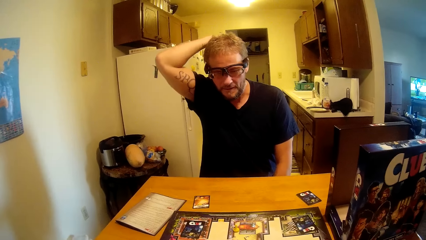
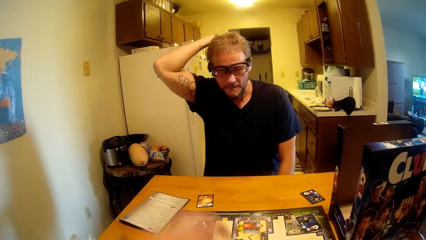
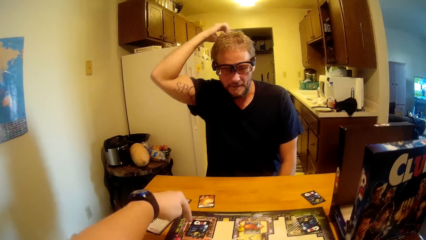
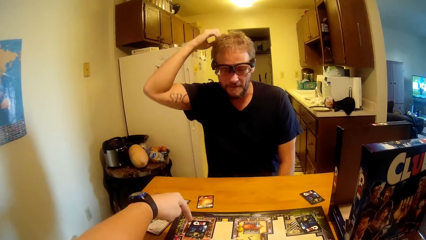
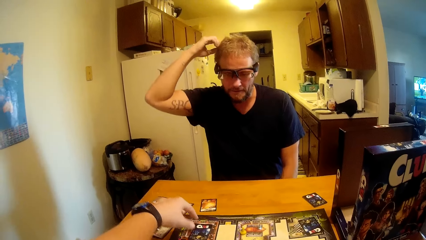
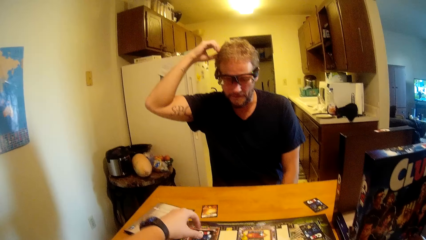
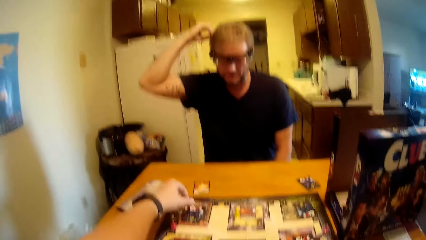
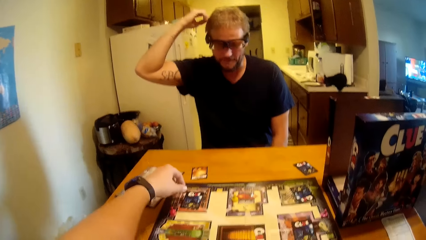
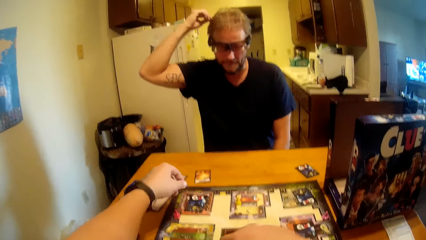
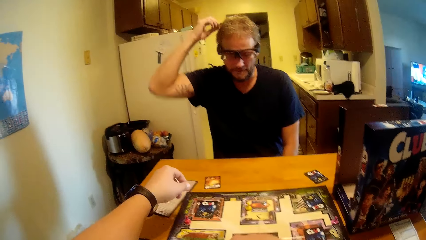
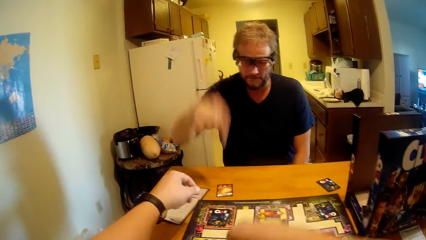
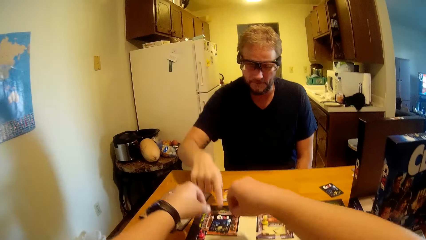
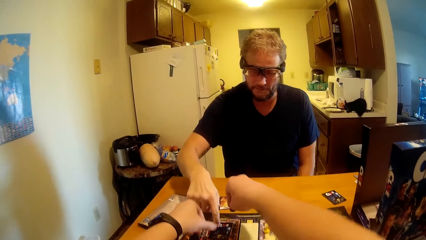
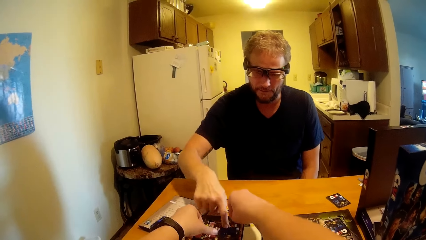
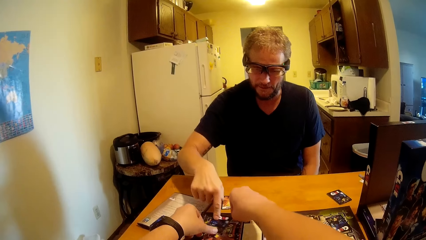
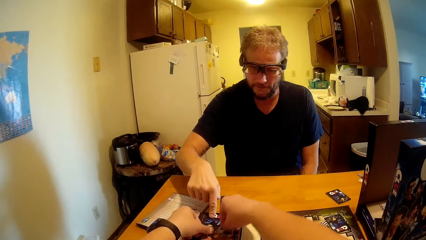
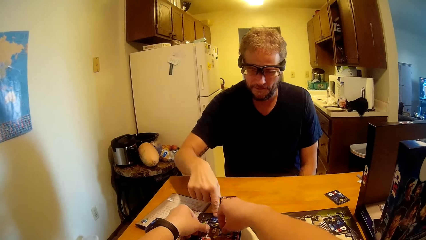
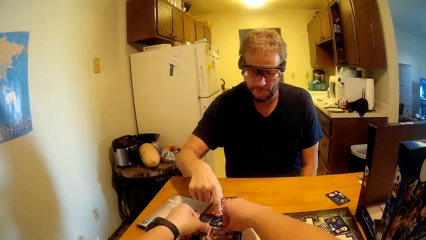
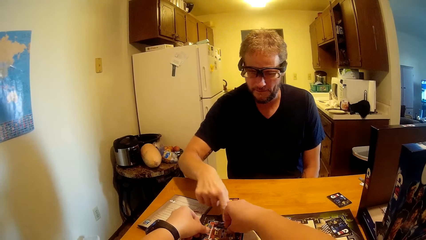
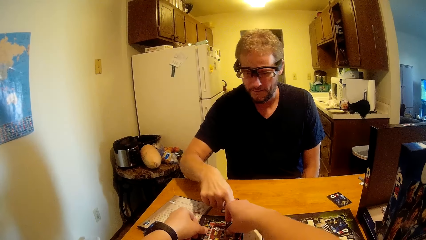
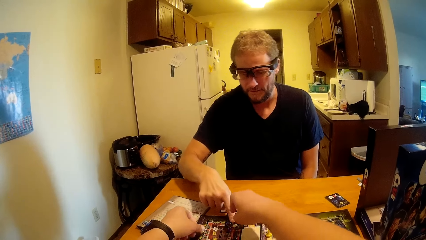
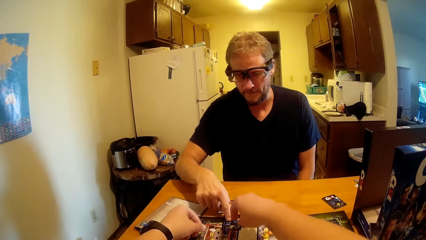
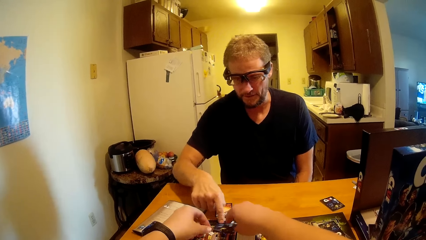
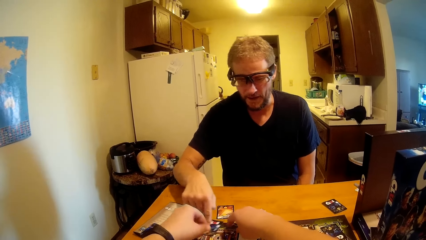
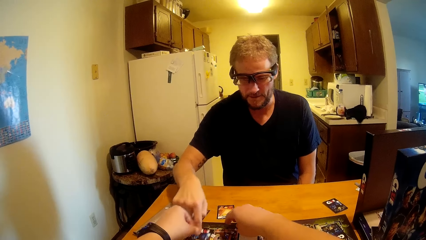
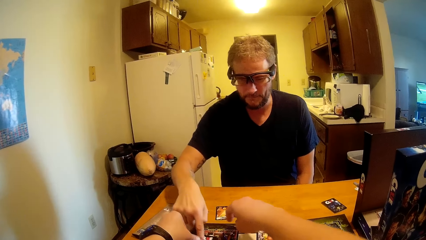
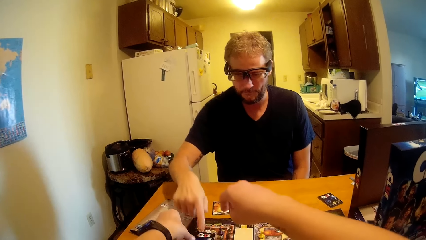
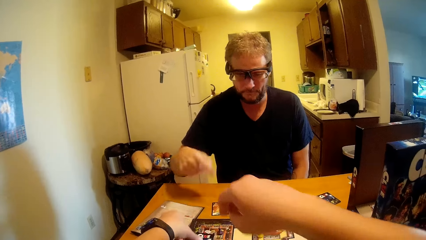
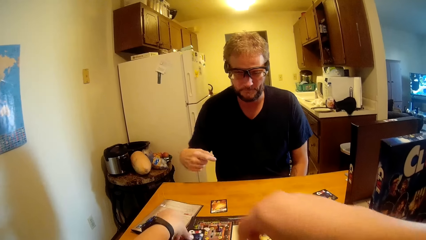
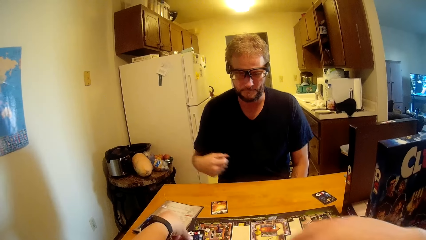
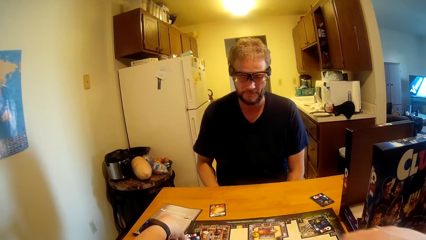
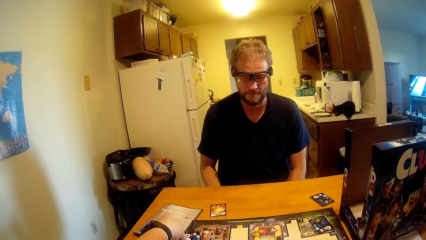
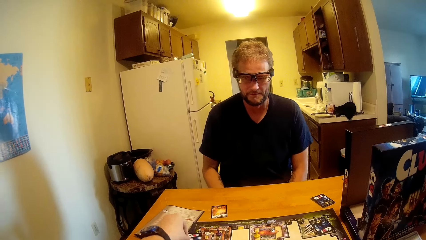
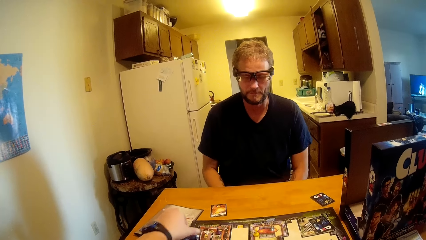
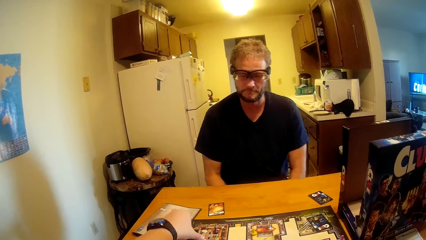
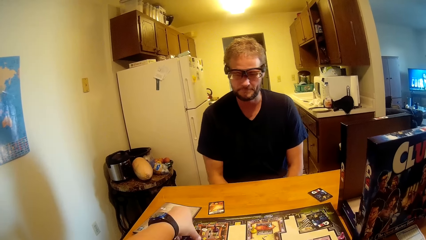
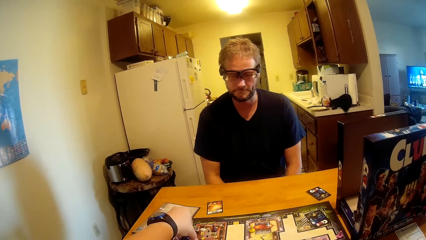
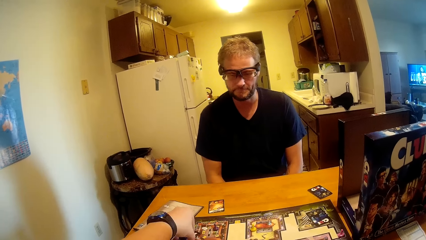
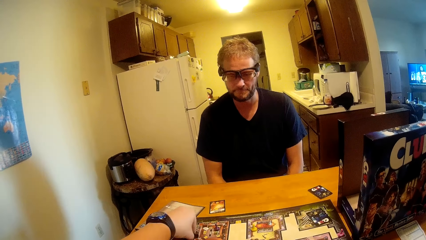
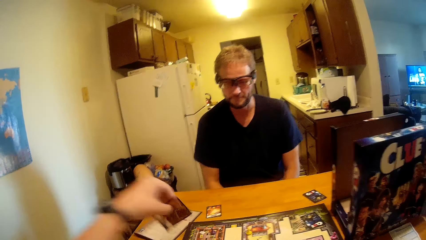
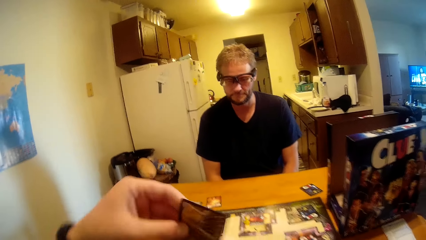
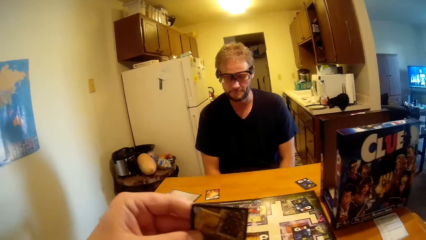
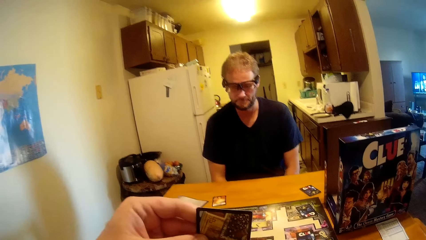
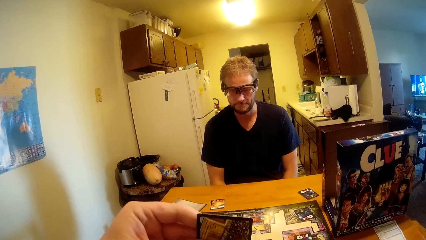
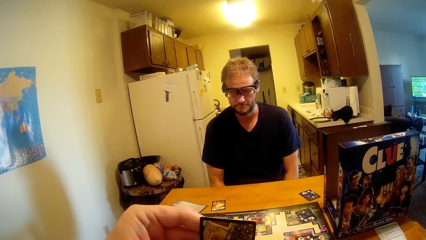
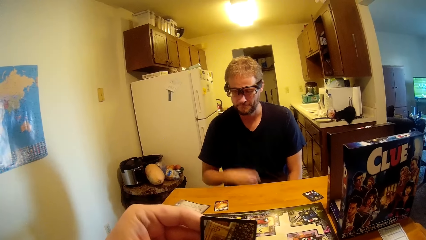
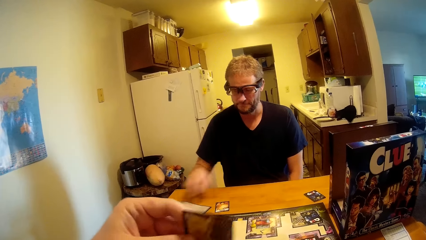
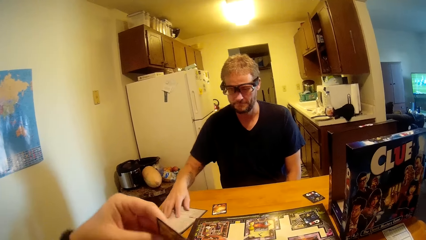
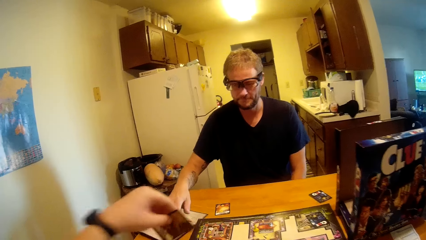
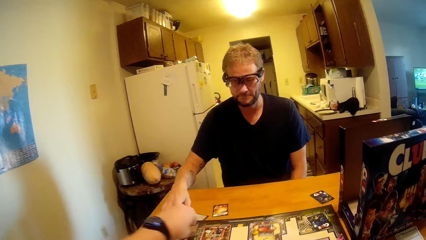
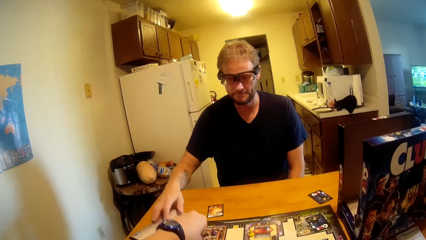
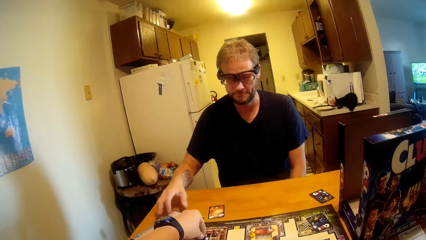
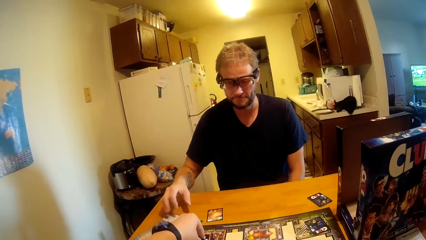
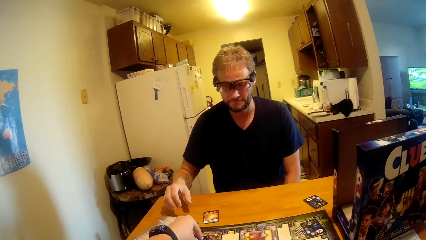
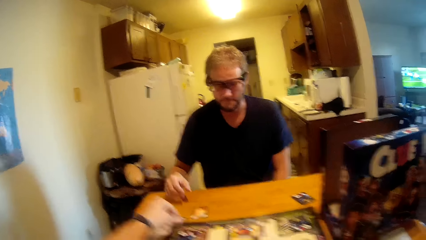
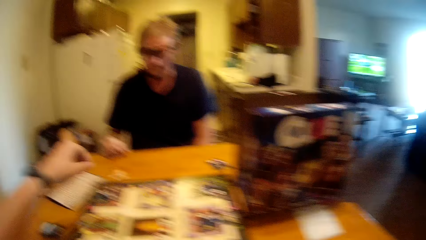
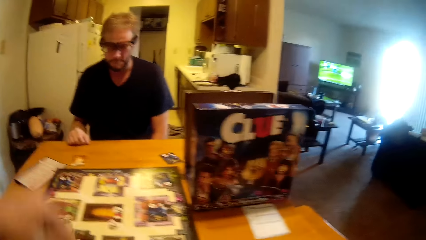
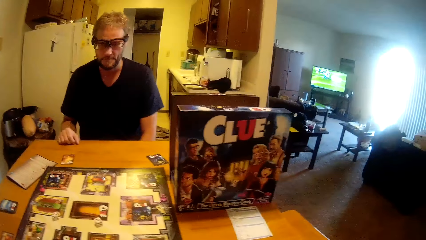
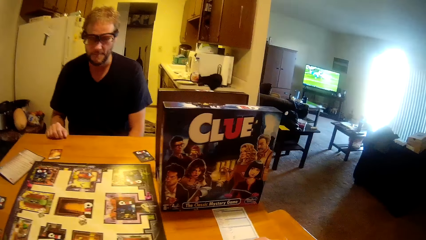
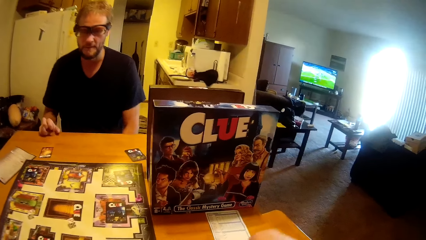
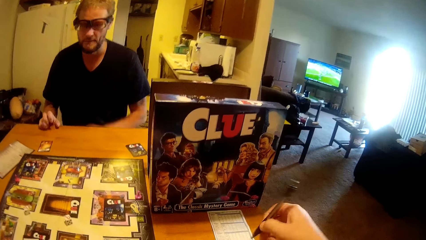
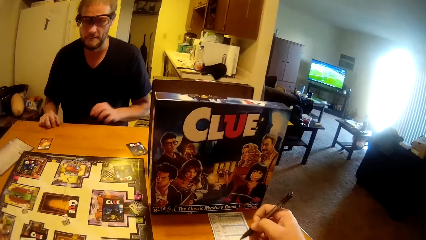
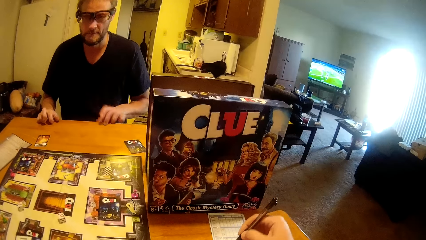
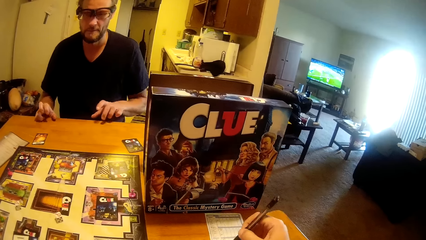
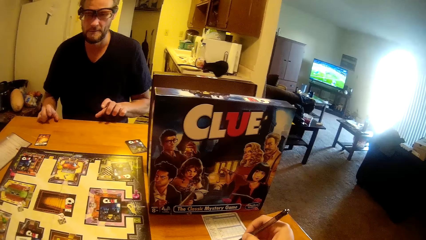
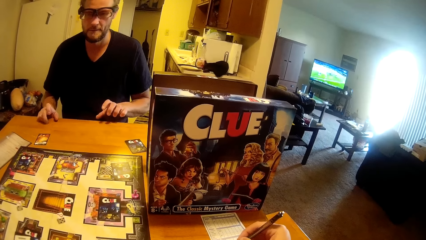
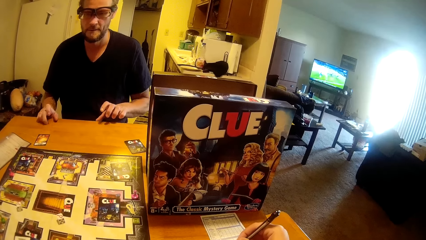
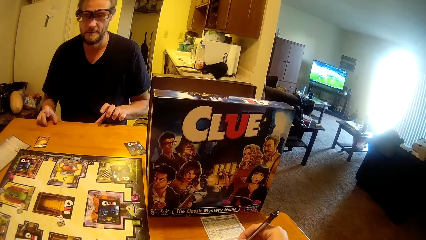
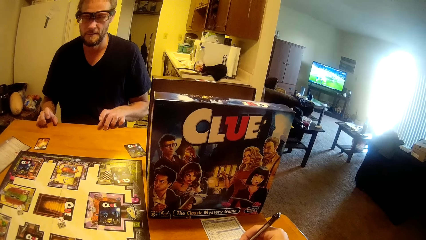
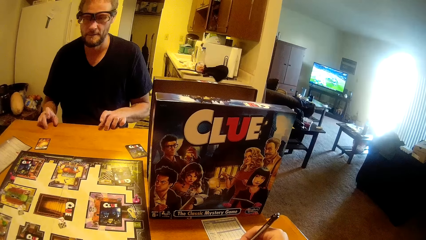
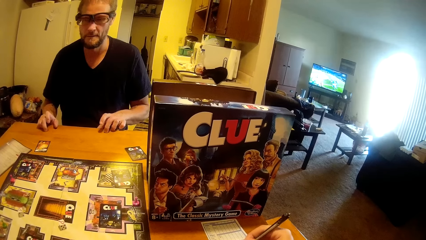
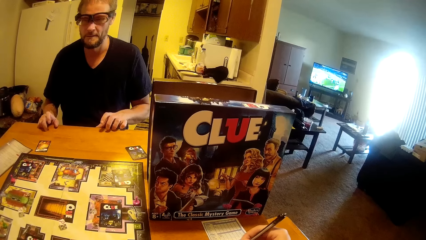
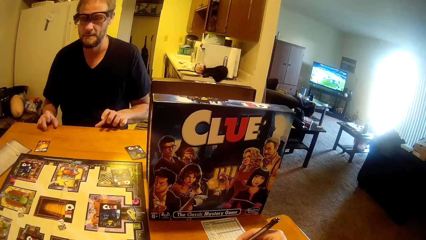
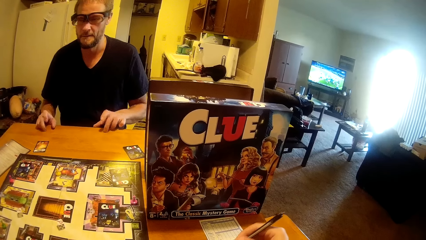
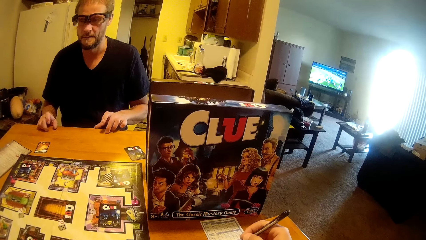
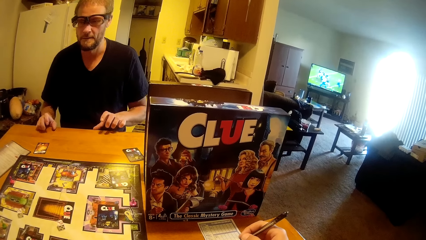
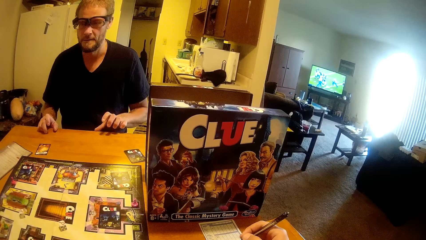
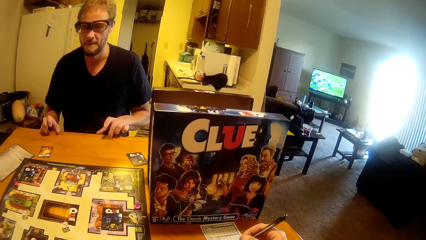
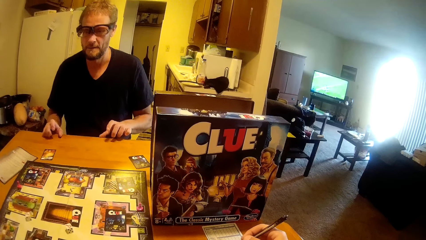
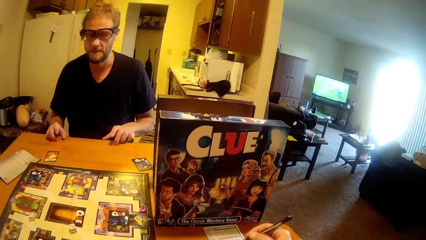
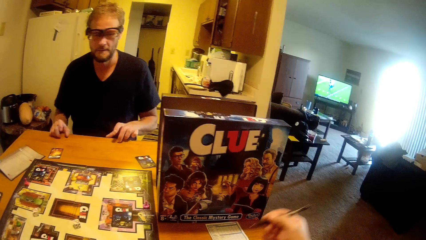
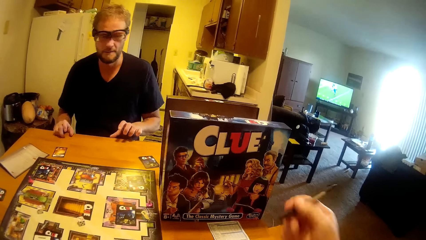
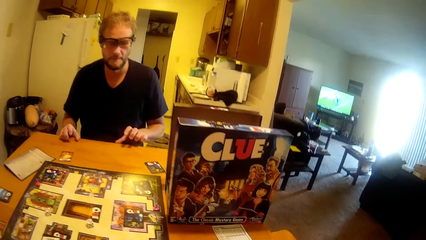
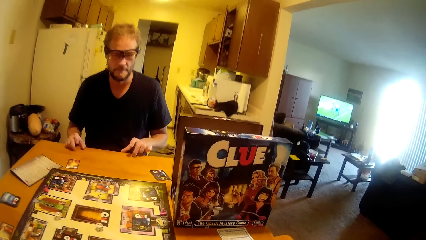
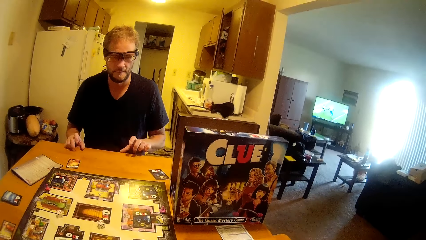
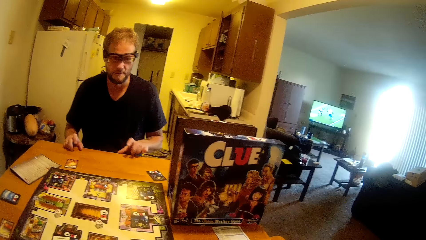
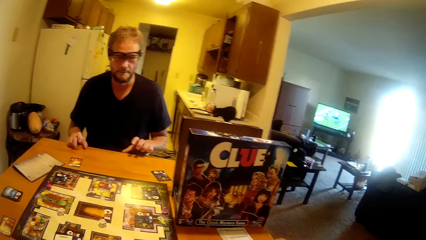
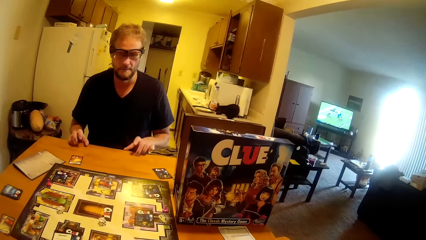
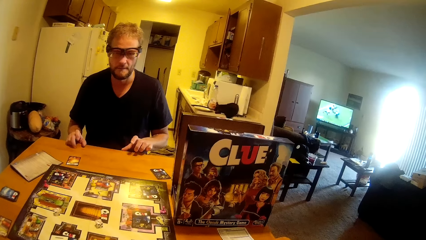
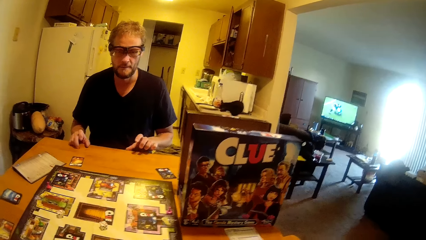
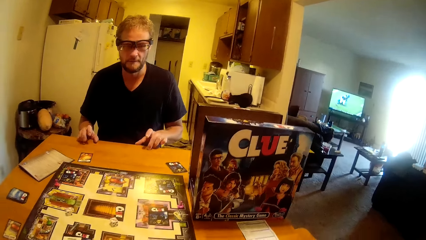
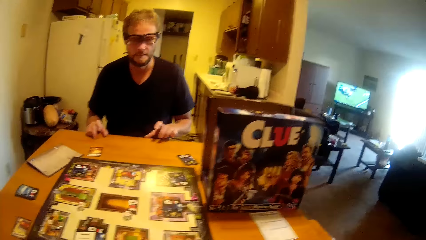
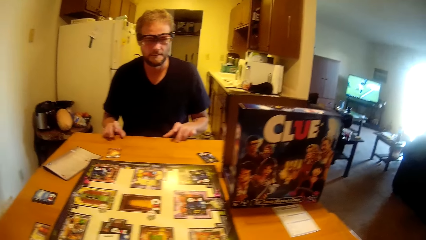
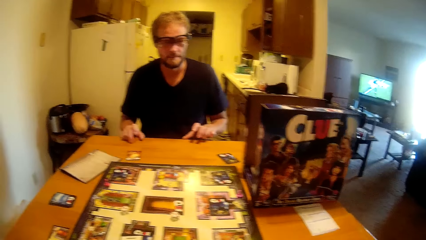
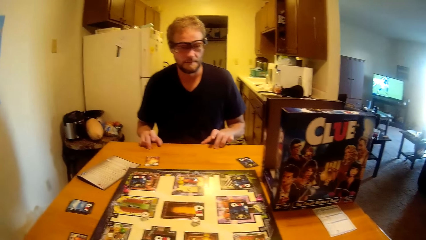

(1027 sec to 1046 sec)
The camera wearer touches the card on the game board. A man touches the card on the game board. The man moves the clue card on the clue board. The camera wearer picks up the clue card. The man moves the book. The camera wearer puts the card on the table and writes on the piece of paper. The man taps the table.
